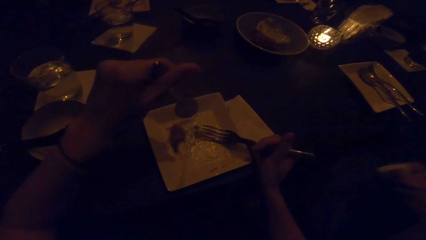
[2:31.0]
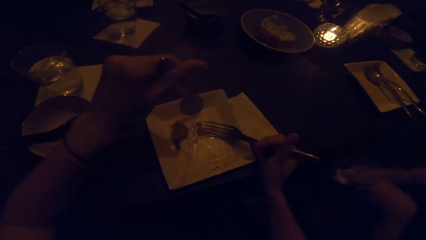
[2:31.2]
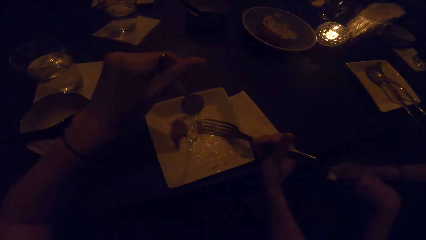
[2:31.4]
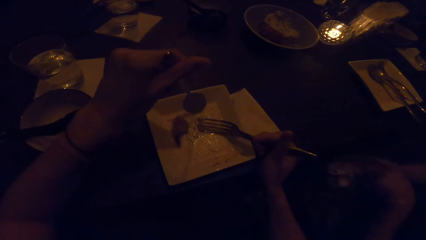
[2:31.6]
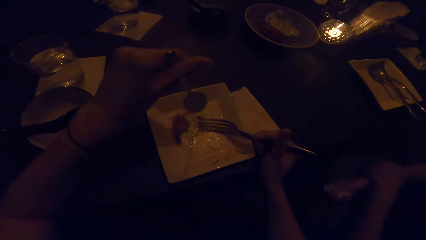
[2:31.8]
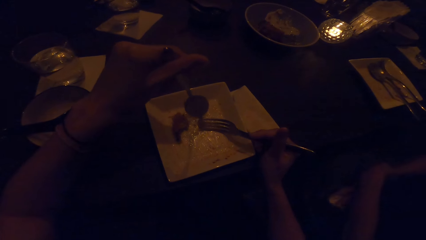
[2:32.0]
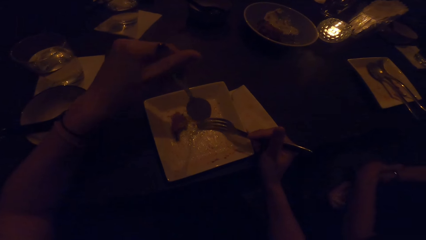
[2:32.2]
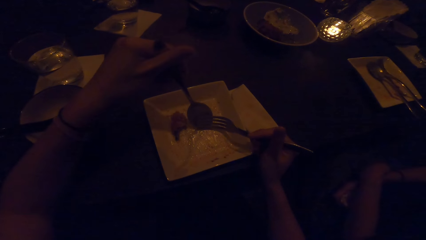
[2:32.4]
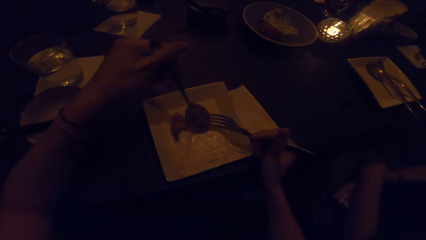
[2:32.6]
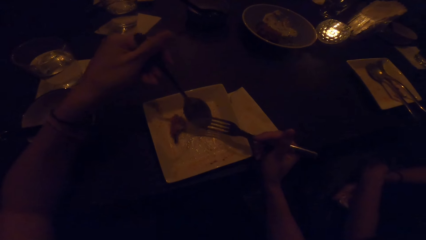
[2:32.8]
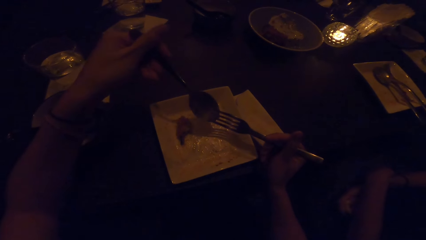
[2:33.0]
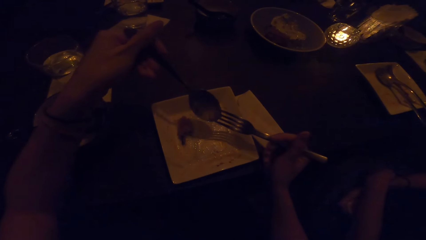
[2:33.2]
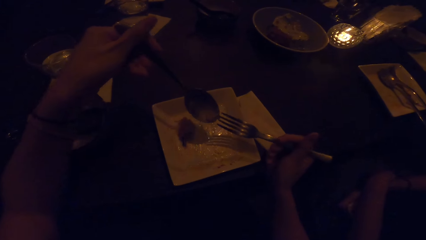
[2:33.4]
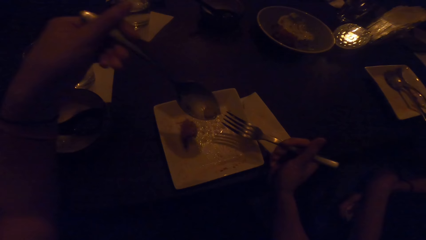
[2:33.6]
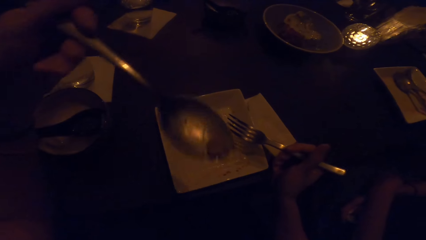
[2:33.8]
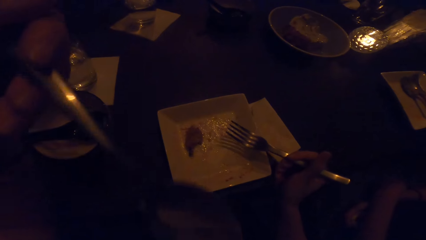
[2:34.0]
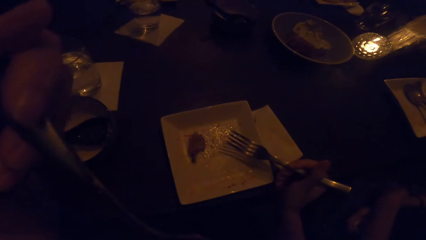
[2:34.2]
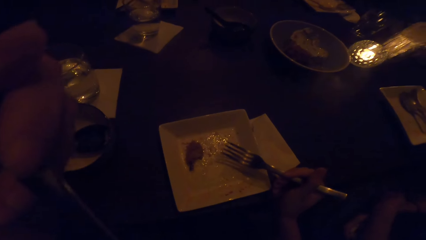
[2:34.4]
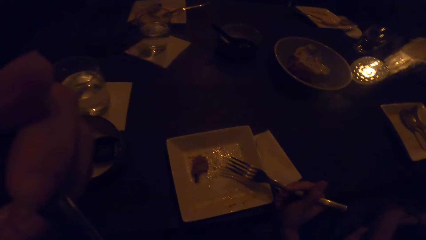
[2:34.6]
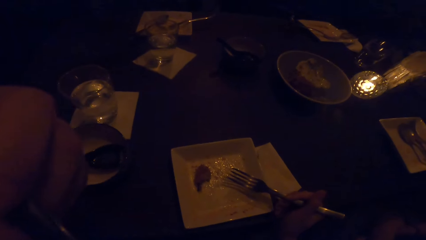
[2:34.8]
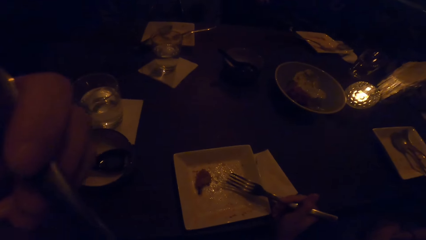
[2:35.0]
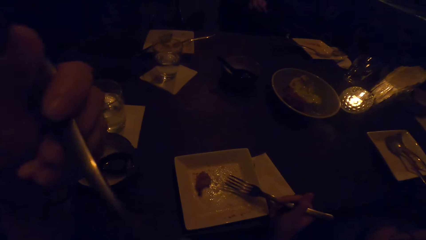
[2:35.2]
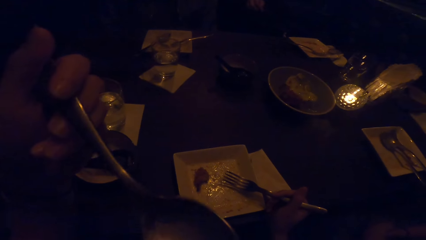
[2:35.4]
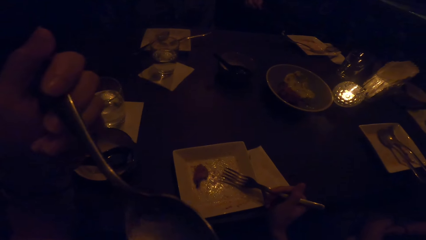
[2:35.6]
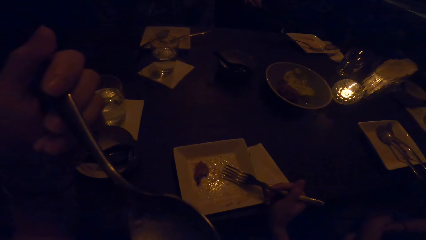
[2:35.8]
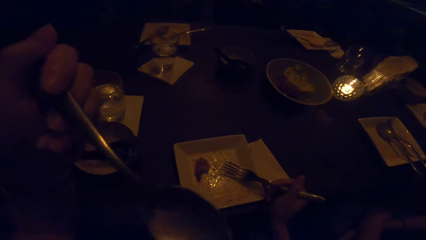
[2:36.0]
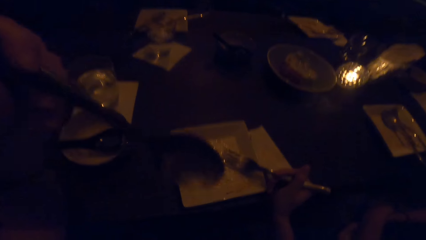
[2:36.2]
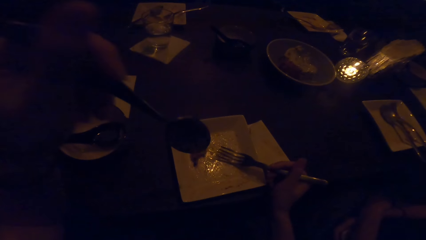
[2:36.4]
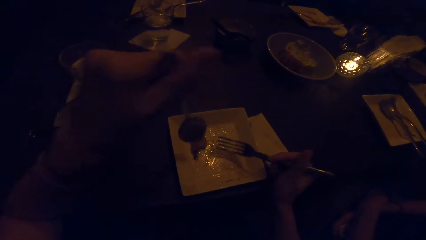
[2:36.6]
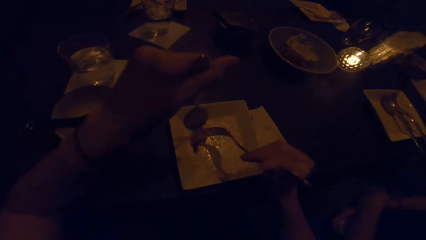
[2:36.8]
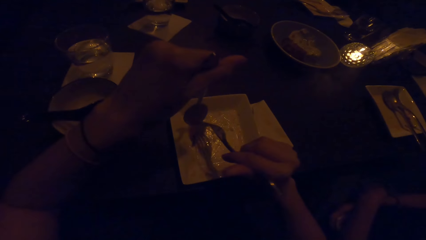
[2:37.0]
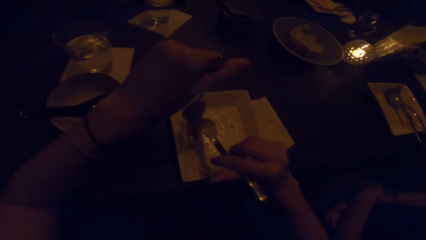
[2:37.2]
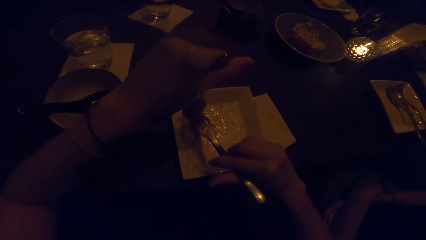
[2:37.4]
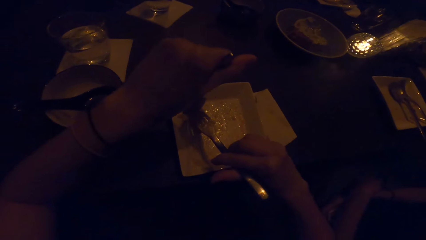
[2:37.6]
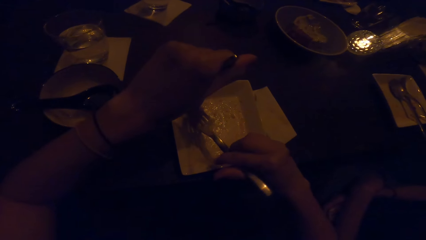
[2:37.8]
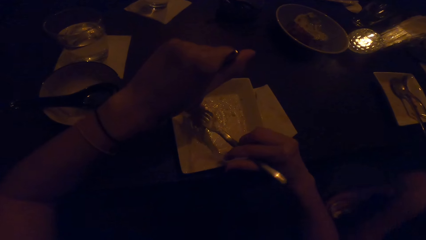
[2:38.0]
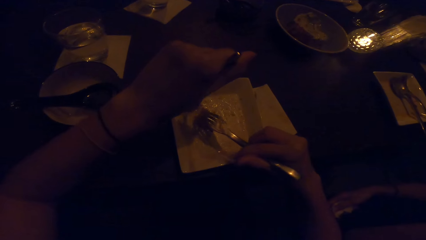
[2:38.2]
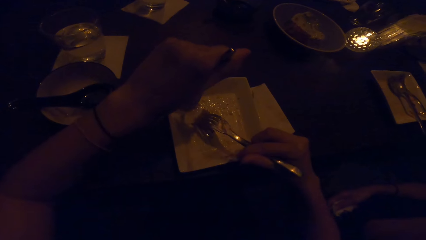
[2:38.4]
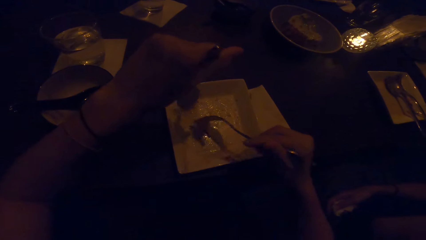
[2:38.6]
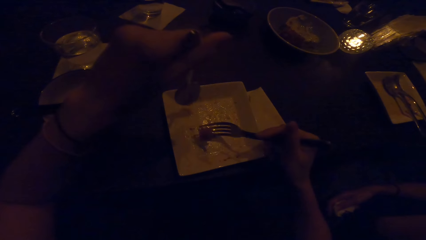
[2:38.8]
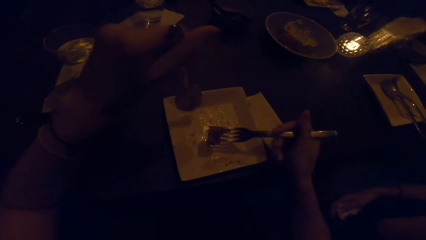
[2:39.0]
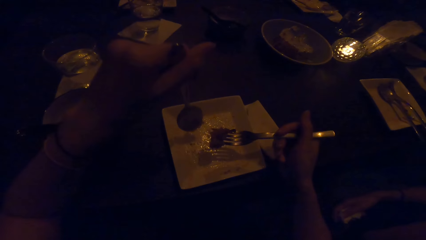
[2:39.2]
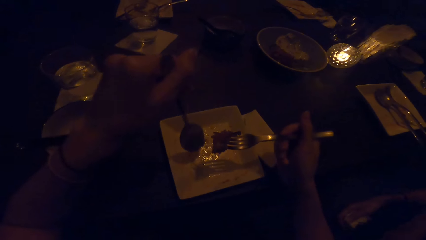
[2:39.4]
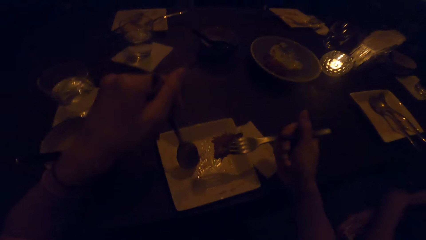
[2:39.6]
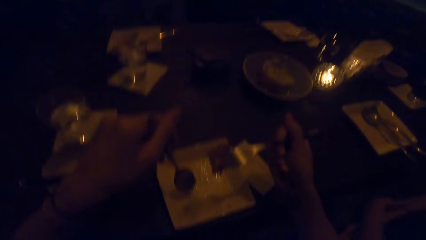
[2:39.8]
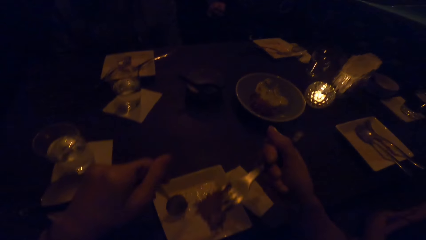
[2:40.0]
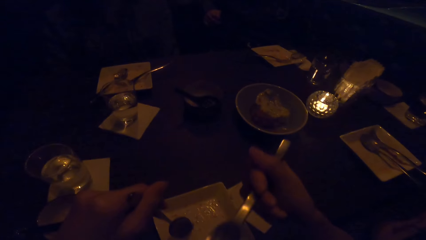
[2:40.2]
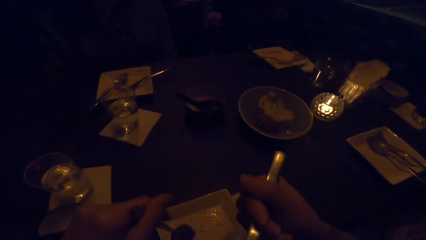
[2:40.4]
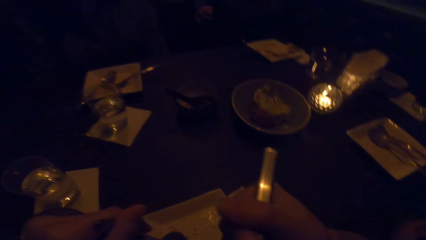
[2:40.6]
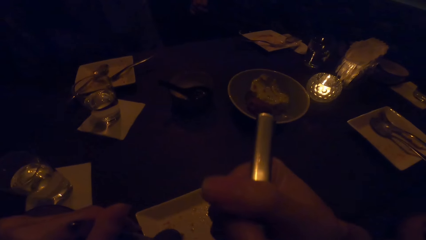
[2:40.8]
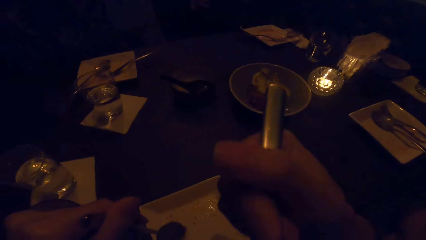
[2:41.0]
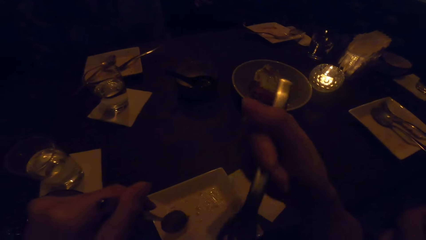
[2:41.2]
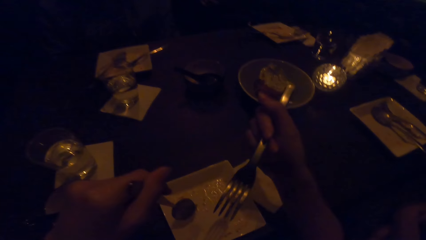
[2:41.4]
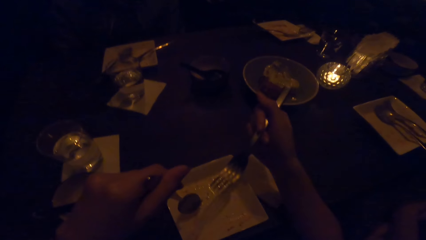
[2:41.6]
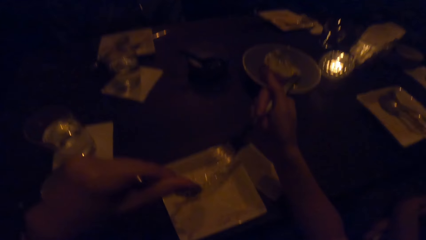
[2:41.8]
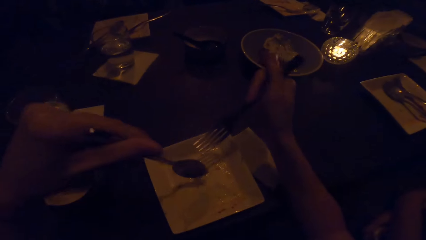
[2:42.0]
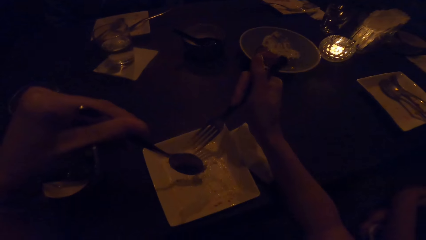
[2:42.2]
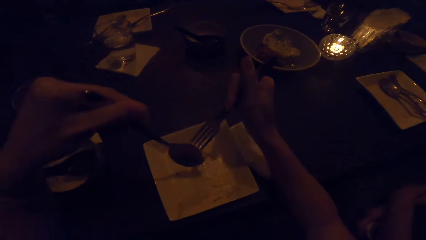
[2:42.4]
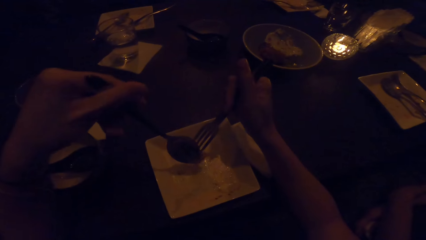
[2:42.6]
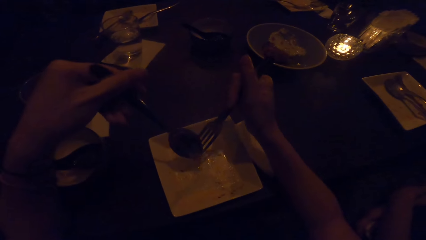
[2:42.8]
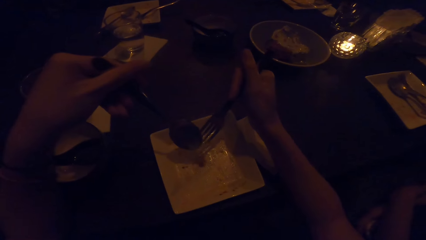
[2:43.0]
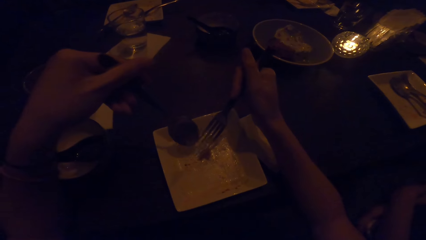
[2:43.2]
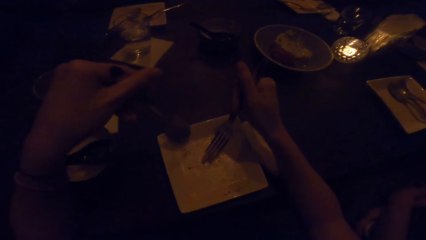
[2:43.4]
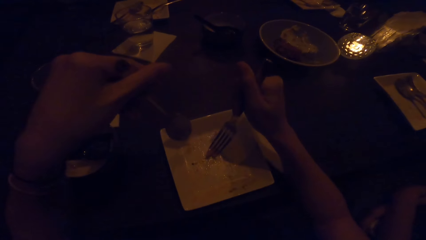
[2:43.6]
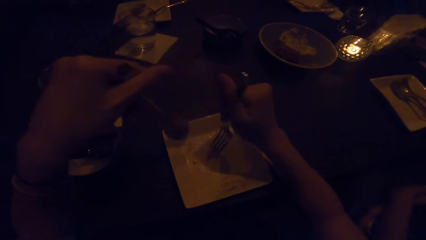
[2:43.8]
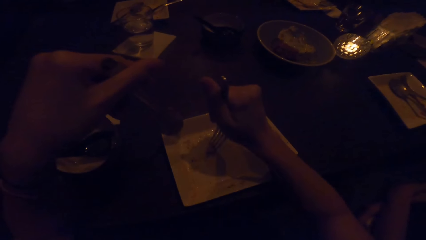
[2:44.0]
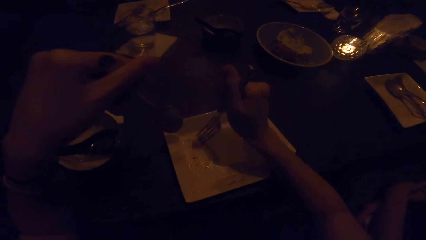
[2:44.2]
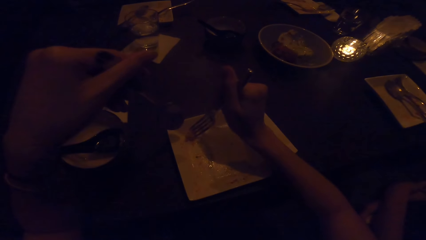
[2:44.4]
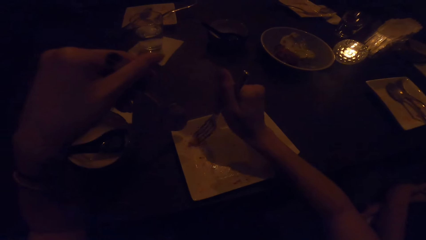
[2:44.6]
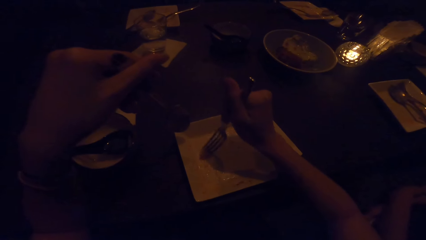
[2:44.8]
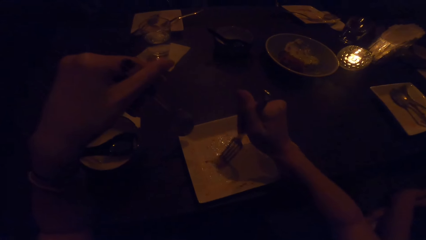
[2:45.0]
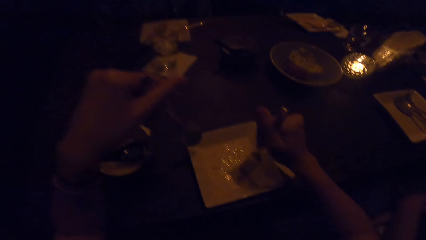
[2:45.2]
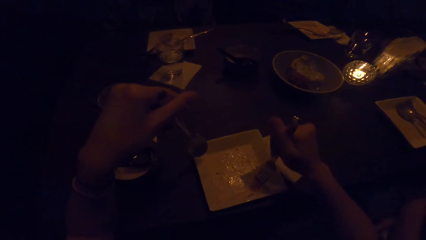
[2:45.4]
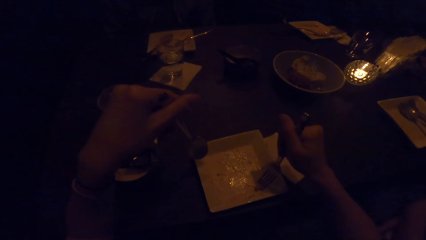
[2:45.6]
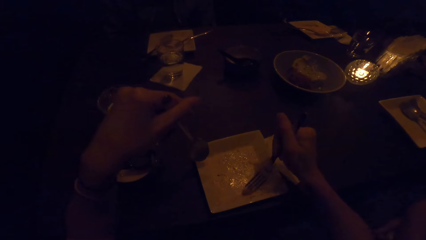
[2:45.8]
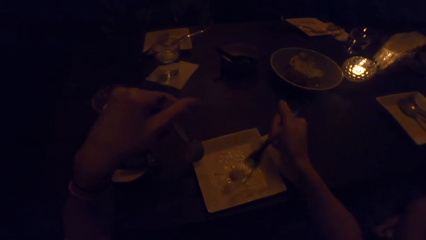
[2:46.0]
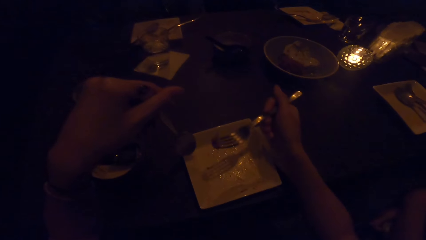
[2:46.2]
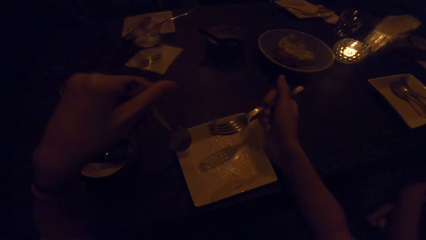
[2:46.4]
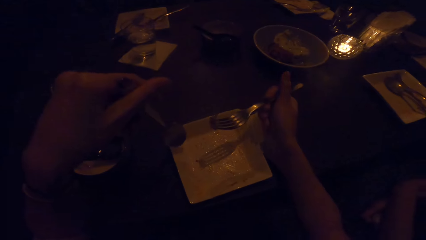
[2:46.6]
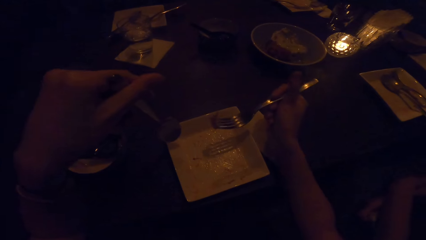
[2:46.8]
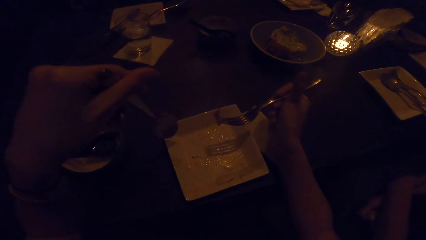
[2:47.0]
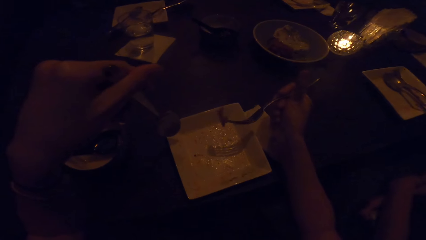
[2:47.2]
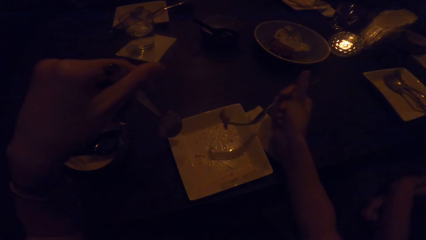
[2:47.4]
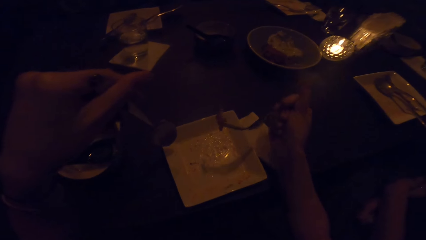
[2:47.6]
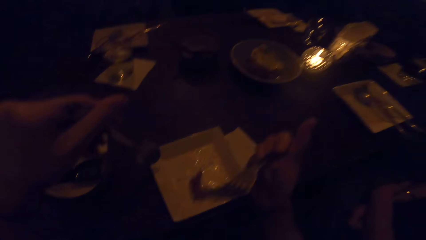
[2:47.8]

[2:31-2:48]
The camera wearer takes food with a spoon. She puts the food in her mouth. She uses the cutlery in her left hand on the dessert. She uses the cutlery in her right hand on the dessert. She holds the food with the spoon and a fork. She eats the dessert. She uses the cutlery in her right hand to scrape the plate. She holds the food with the fork.
